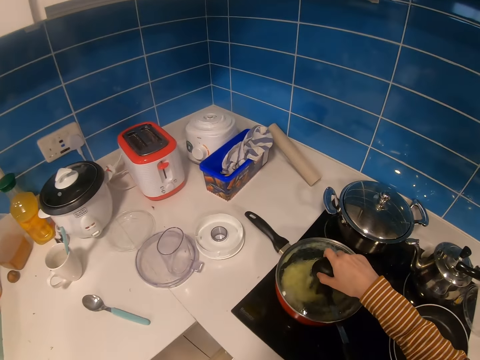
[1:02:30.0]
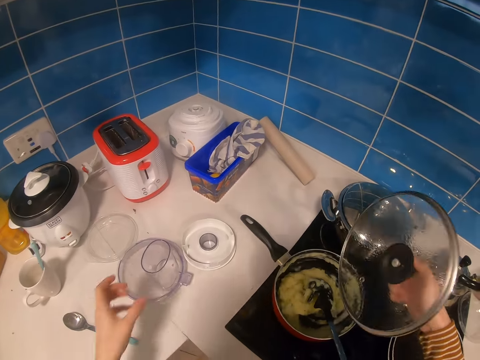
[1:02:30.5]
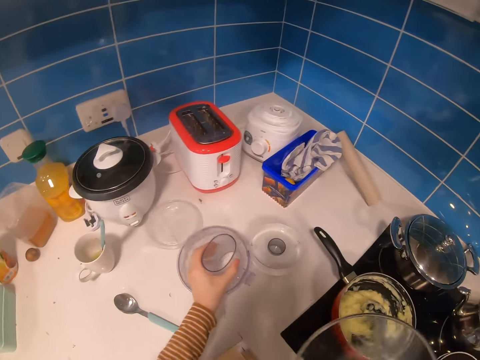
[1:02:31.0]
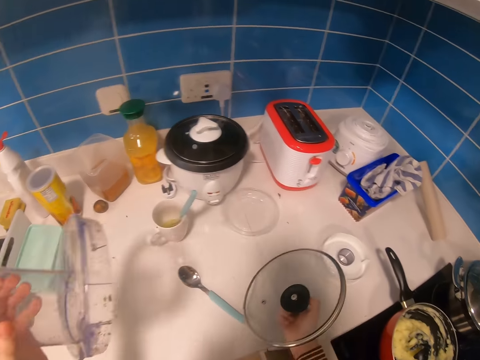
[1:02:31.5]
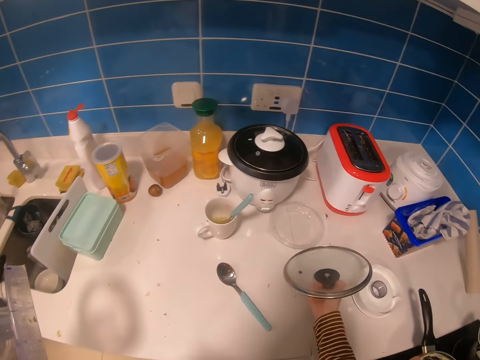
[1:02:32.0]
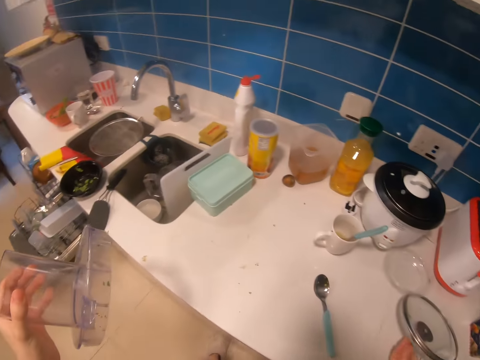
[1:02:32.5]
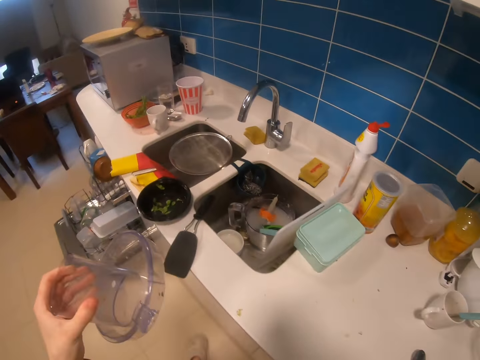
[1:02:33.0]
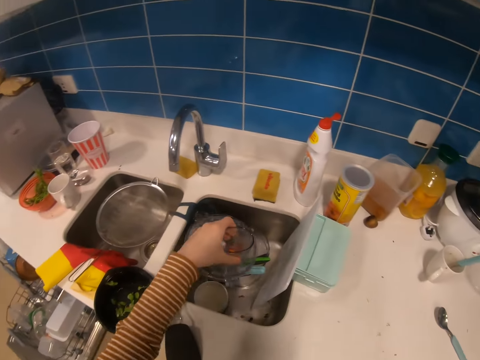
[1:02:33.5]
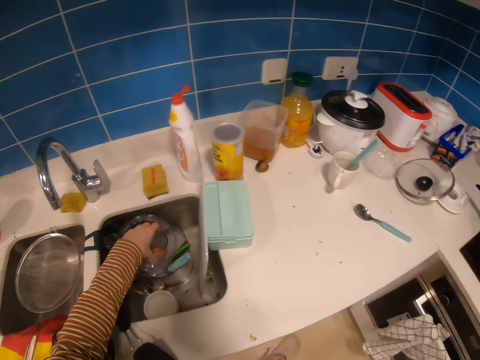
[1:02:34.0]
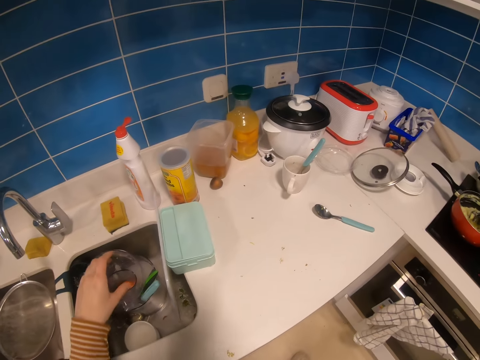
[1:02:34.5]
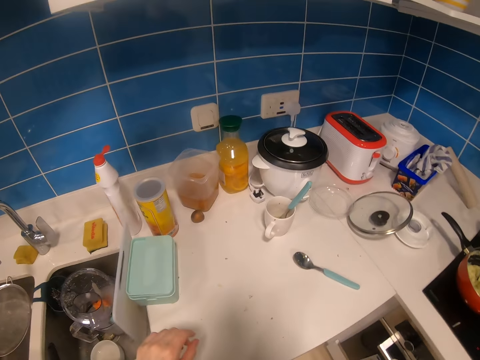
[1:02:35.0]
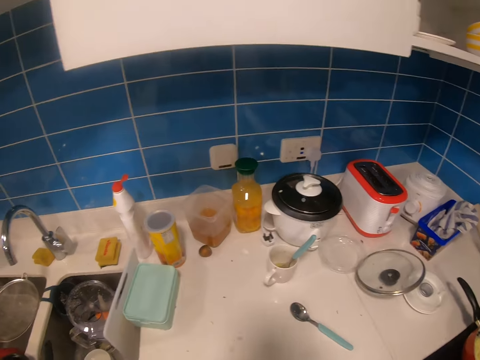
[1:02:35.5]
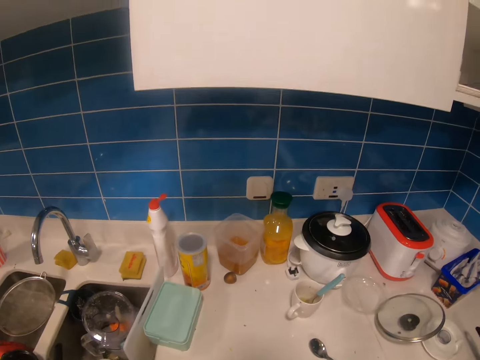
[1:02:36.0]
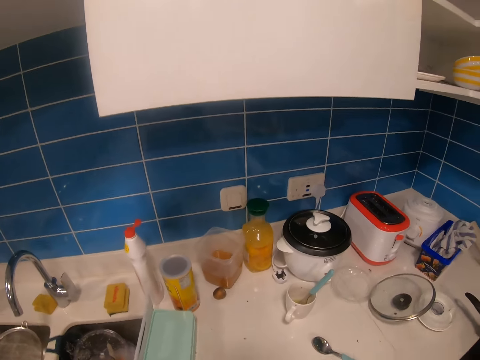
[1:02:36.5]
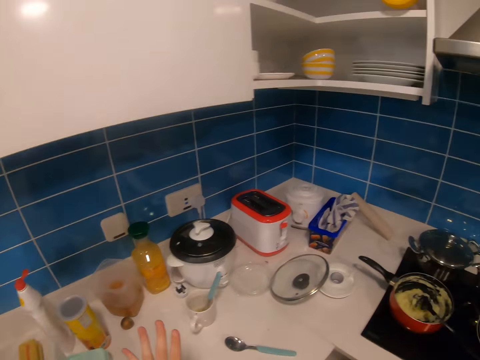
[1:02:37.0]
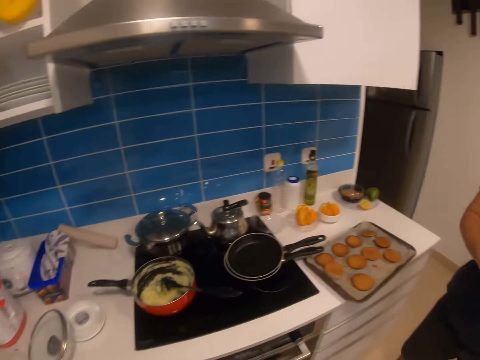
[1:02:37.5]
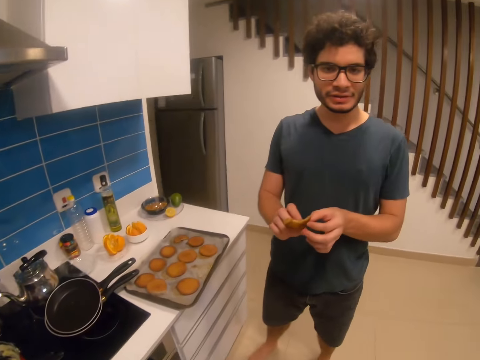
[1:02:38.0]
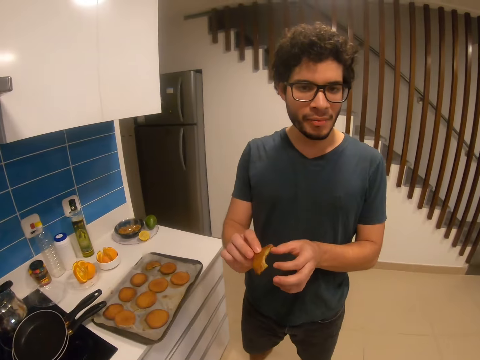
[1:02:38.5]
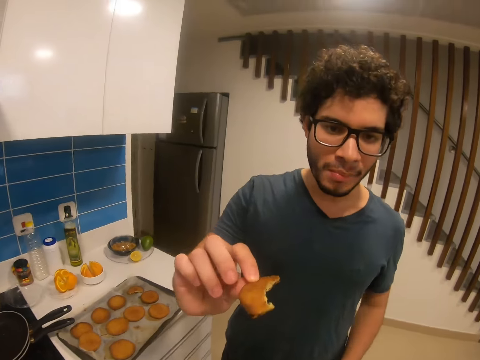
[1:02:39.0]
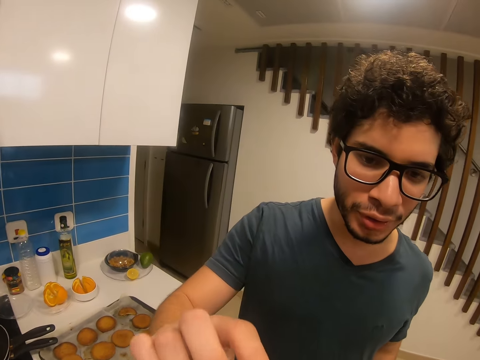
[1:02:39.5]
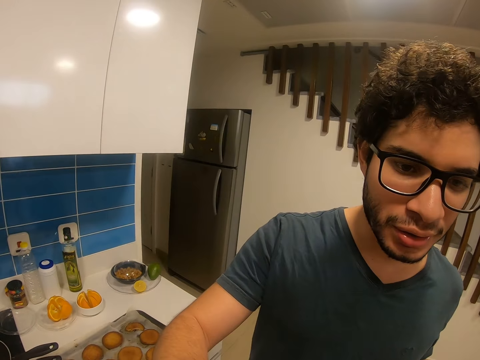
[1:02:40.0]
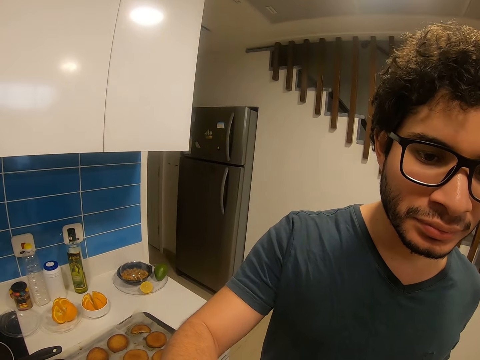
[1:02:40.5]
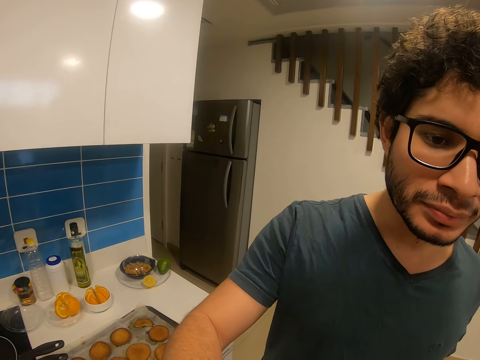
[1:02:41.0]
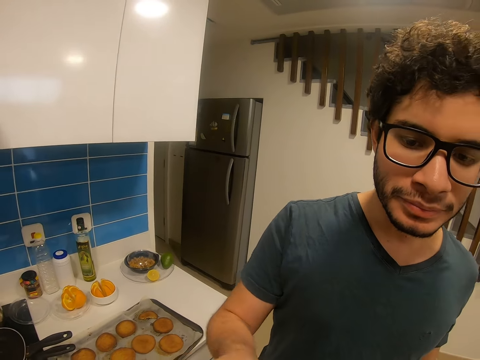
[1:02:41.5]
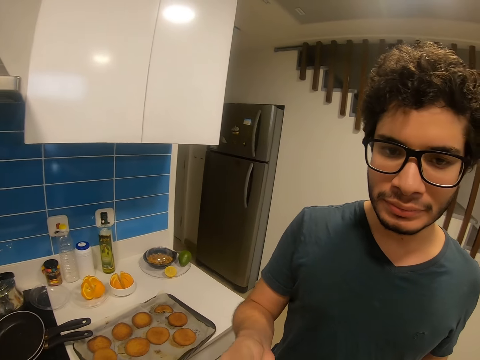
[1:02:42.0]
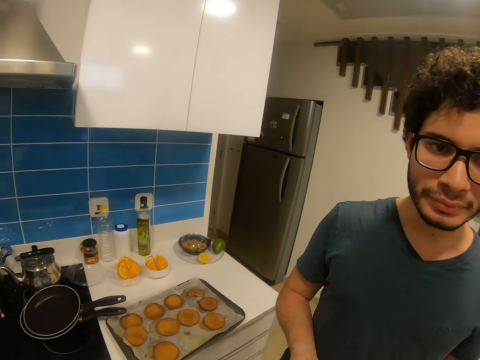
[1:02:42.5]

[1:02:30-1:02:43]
The camera wearer opens the cooking pot. They hold the lid with the right hand. They pick up an object with the left hand. They put the lid on the counter top. They put the object in the sink. They look at the counter top. A man talks to the camera wearer. The camera wearer looks at the man. They talk to the man. They bite the biscuit.

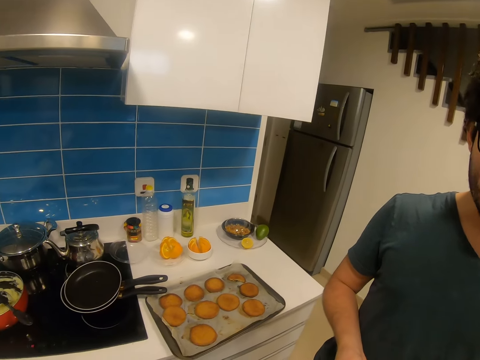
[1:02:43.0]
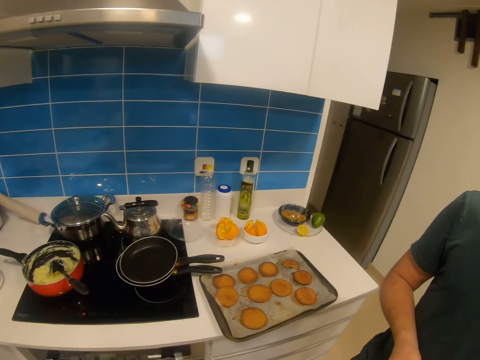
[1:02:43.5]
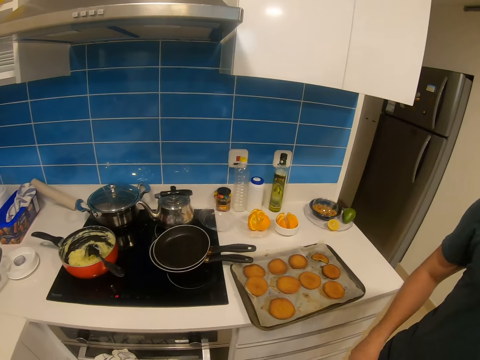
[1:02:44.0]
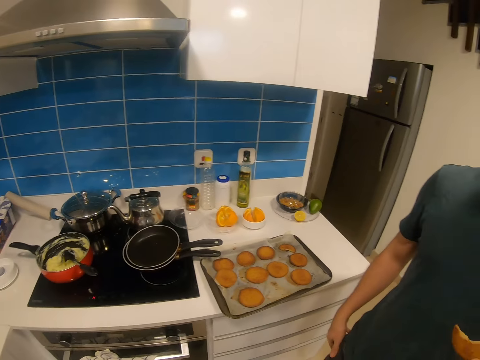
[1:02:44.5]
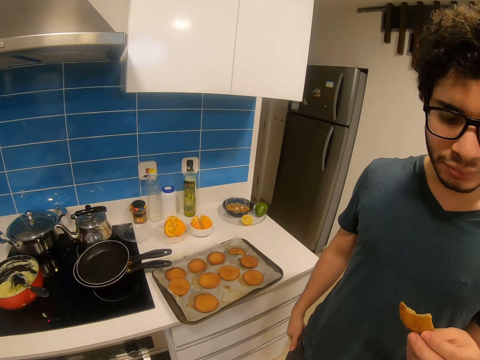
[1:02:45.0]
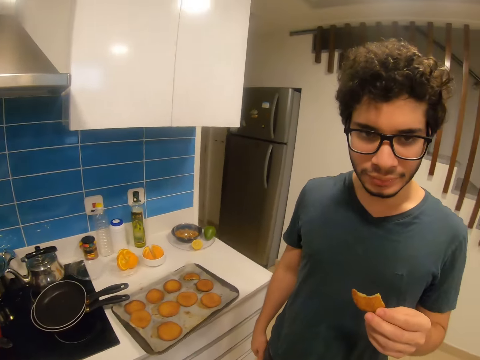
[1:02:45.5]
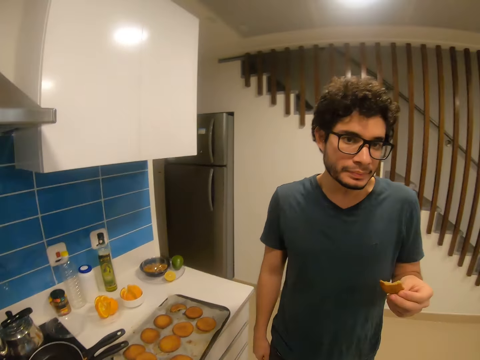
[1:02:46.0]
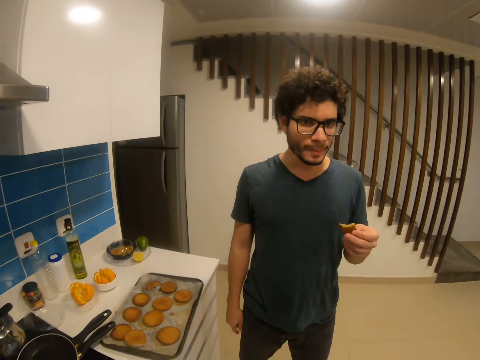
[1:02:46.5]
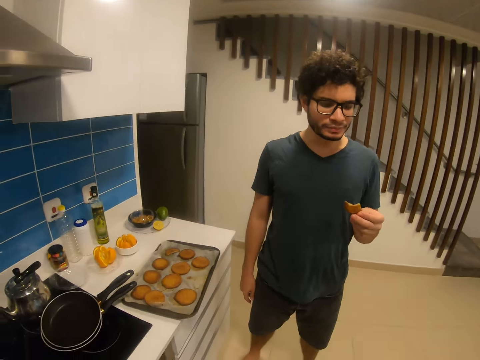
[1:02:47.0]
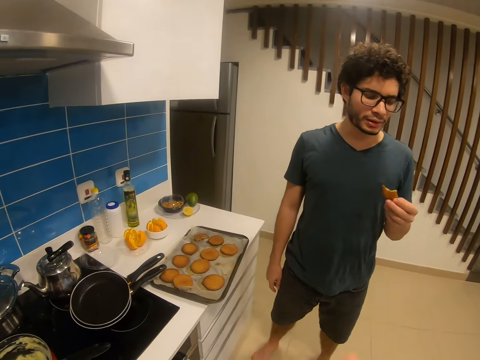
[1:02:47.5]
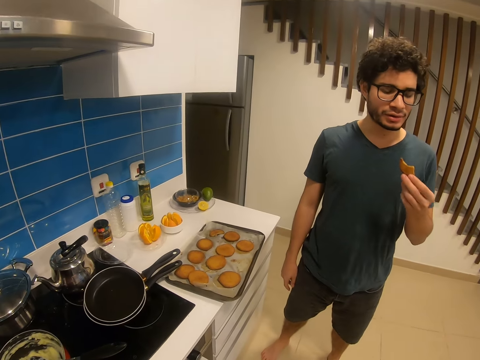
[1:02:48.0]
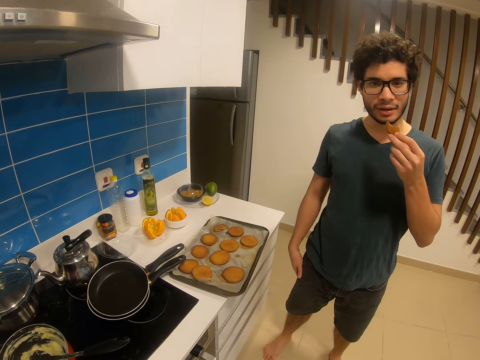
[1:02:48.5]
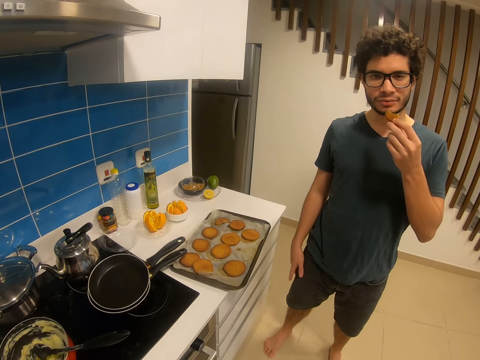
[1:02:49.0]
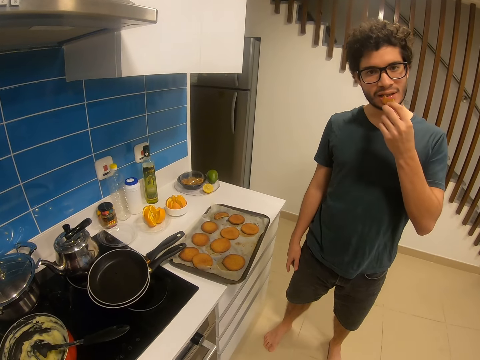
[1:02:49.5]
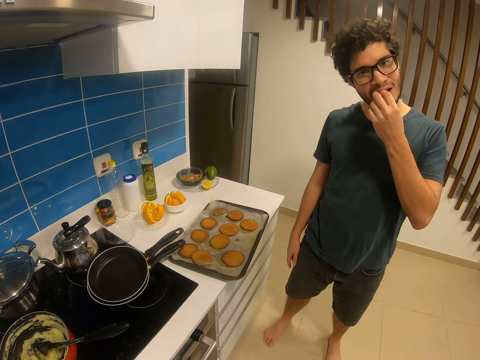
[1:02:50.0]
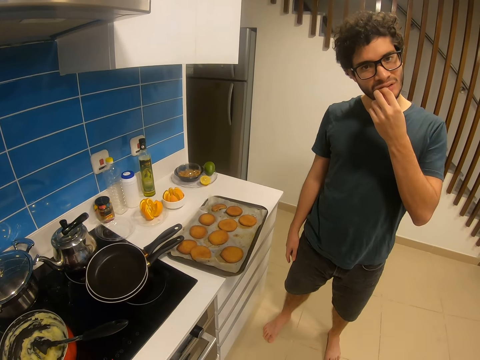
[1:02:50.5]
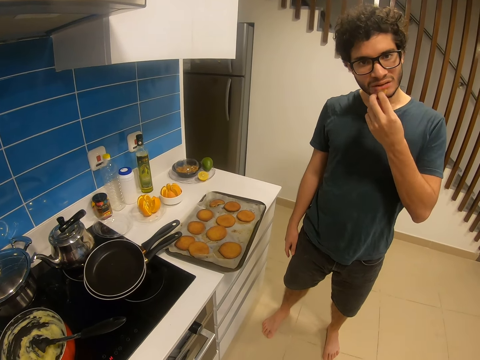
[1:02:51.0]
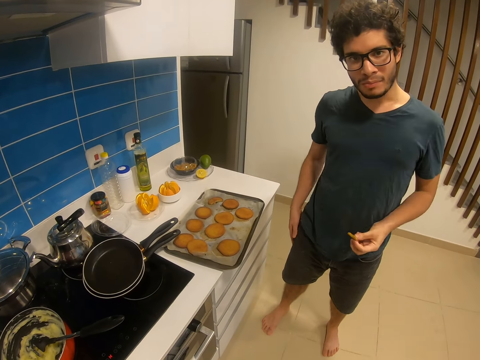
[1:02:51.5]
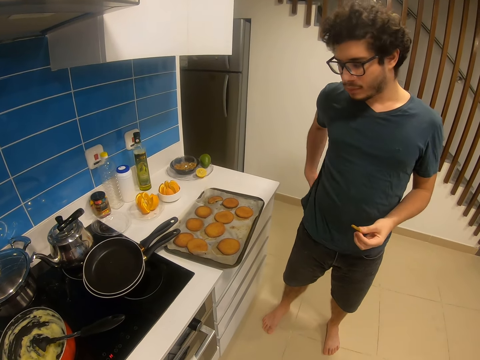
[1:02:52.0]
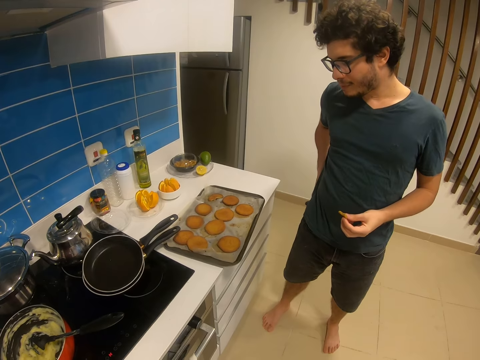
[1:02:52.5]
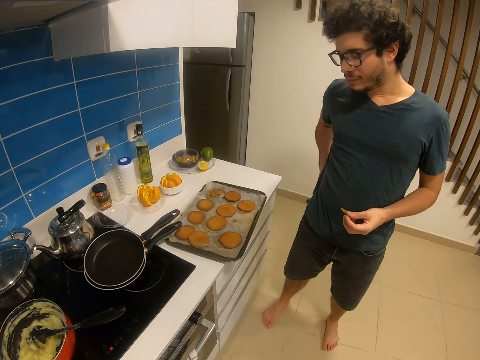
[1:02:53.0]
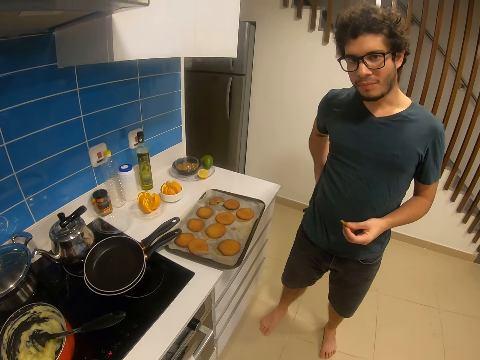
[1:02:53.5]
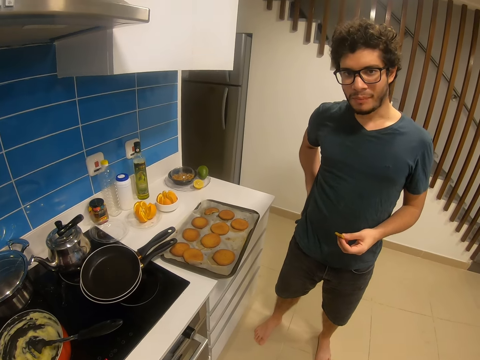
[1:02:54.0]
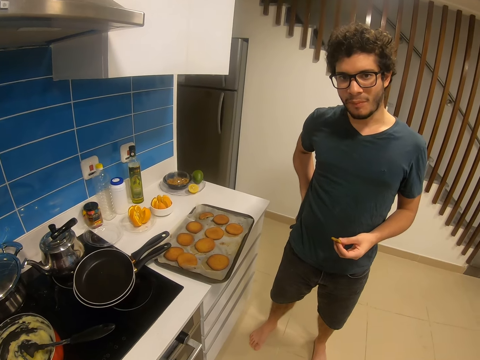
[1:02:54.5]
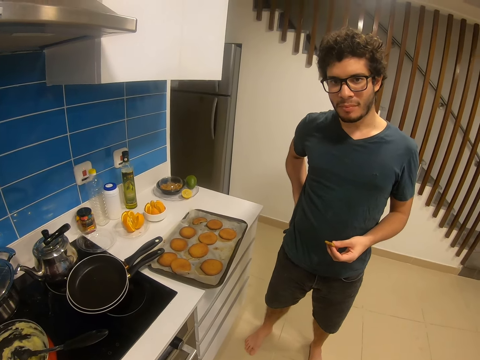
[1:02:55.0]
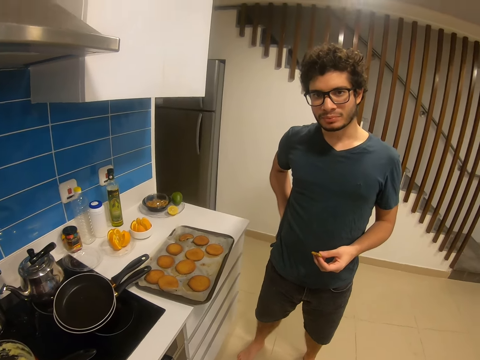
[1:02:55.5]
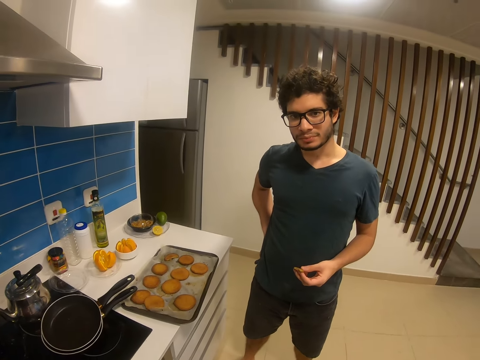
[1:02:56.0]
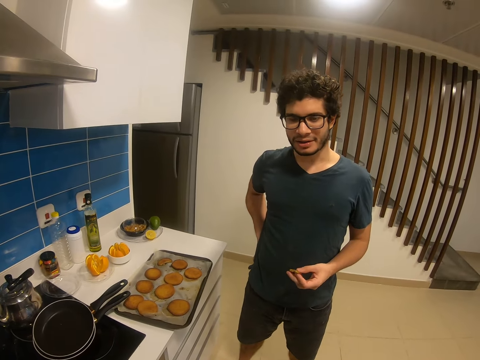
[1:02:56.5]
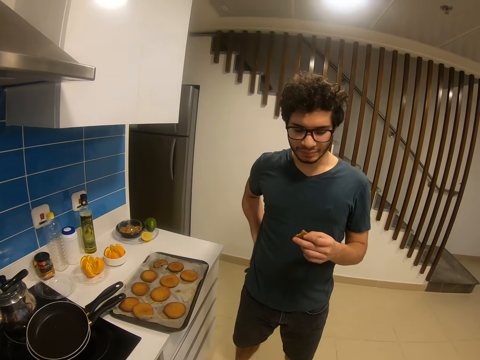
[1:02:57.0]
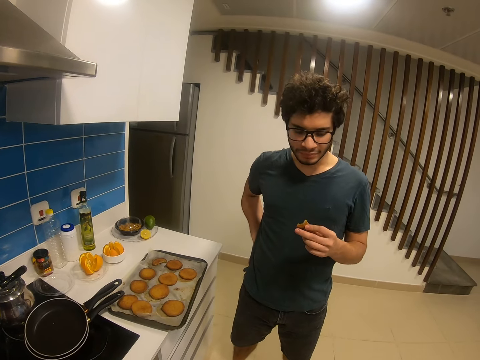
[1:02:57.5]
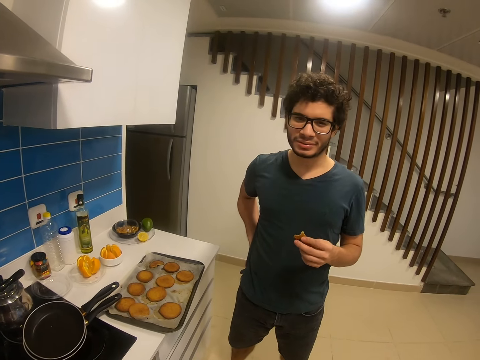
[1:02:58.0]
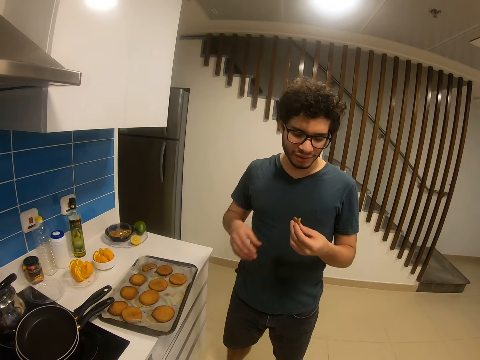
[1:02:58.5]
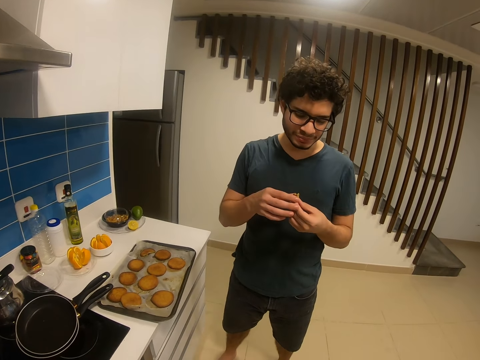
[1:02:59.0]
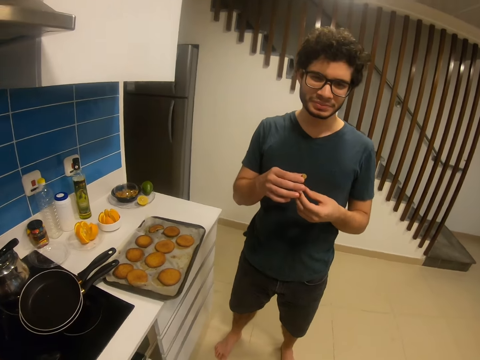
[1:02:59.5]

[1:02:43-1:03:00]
The camera wearer talks to a man. The man holds the piece of cookie. The man talks to the camera wearer. The man eats the cookie. The man holds the piece of cookie. The camera wearer talks to the man. The man talks to the camera wearer.
